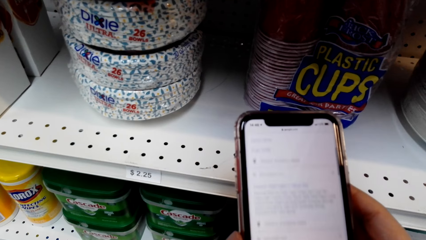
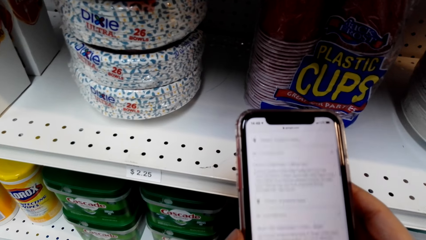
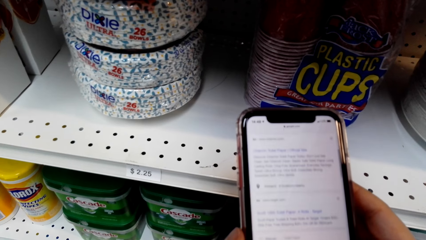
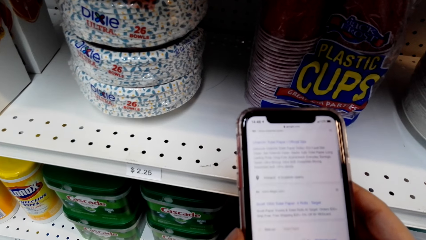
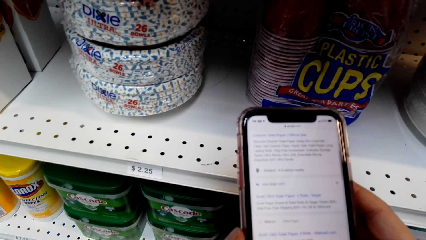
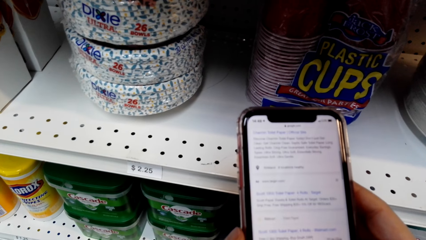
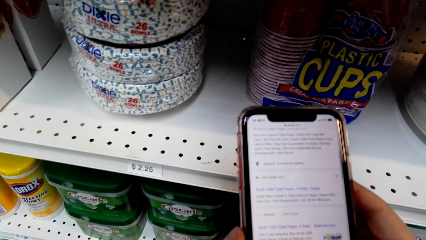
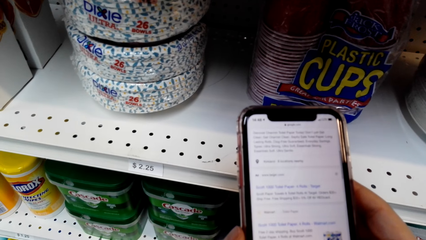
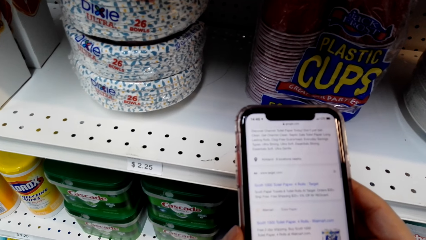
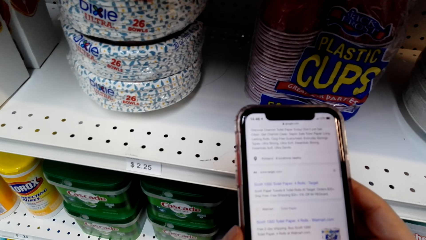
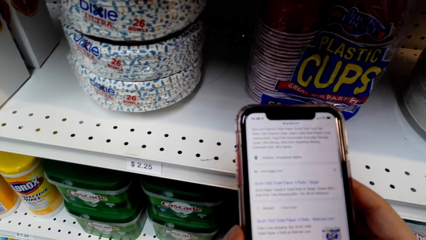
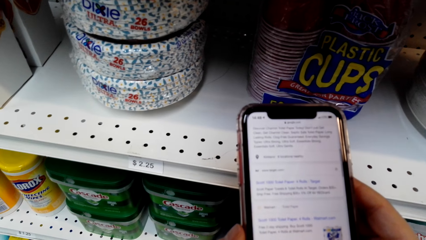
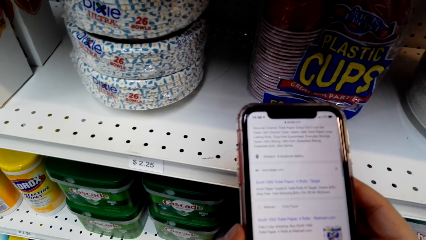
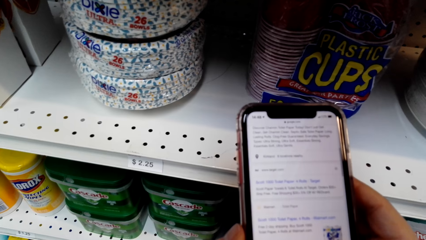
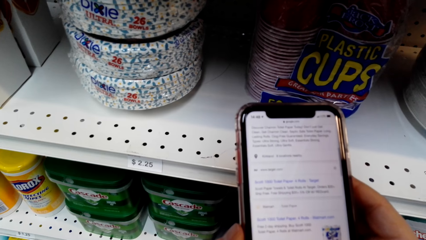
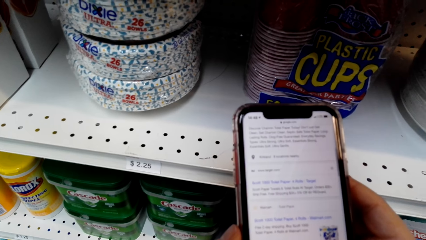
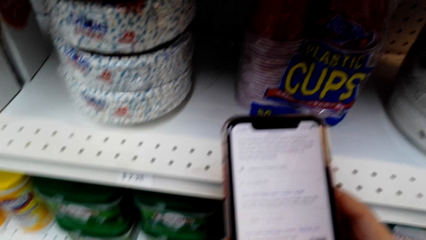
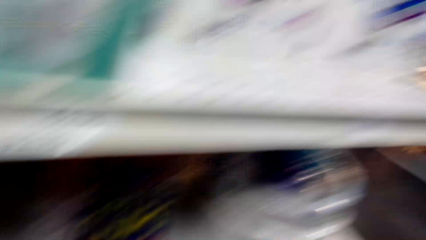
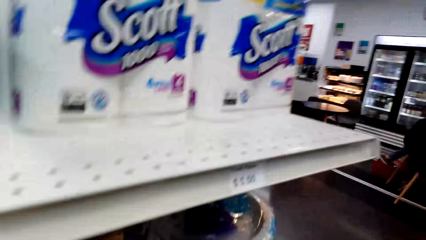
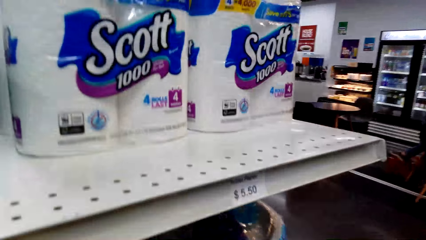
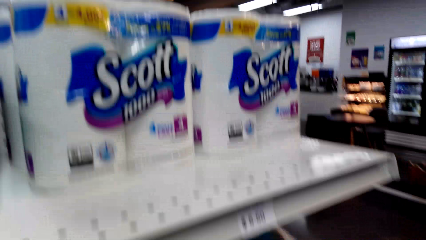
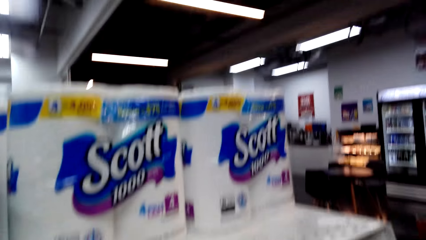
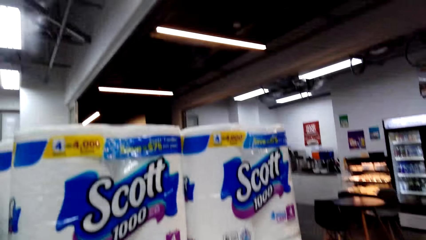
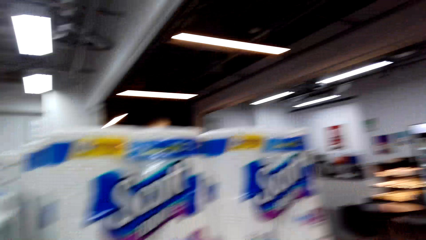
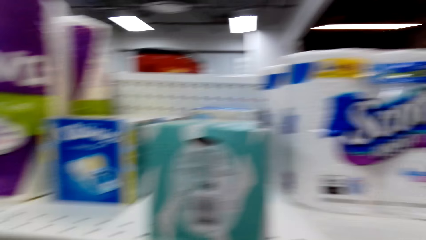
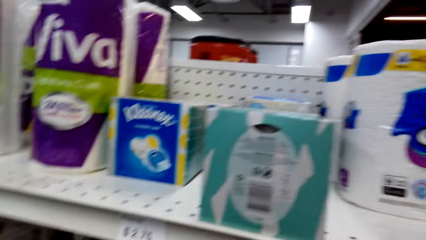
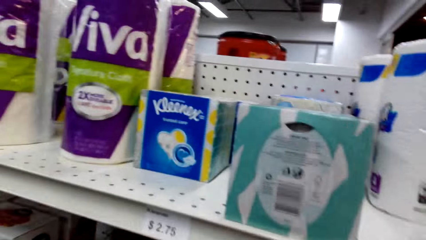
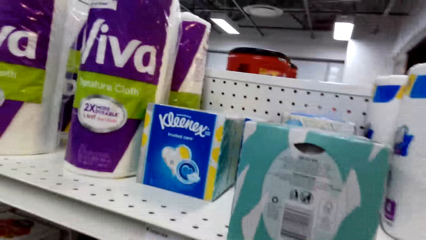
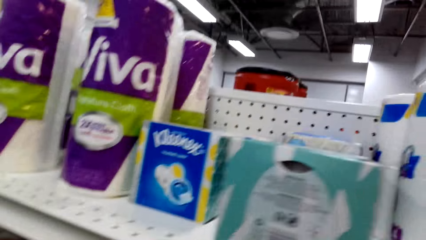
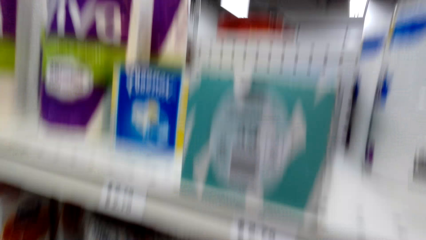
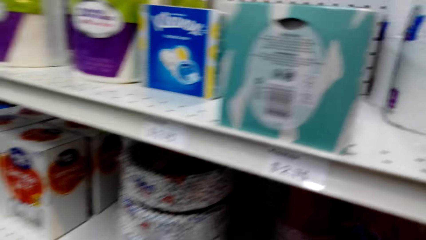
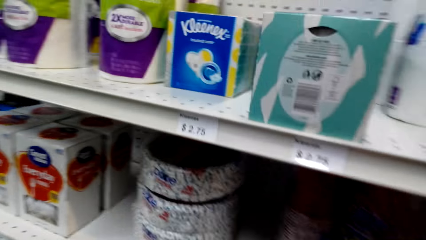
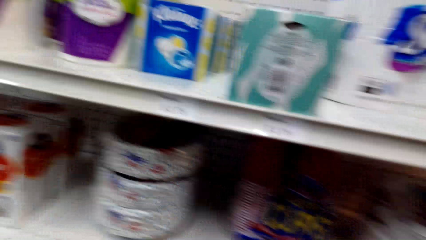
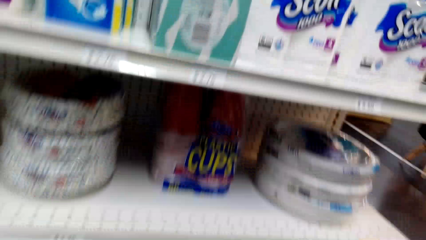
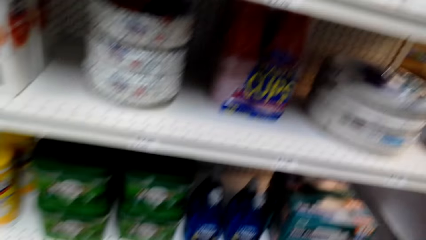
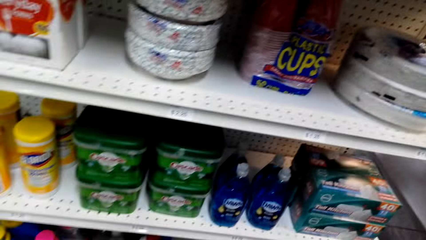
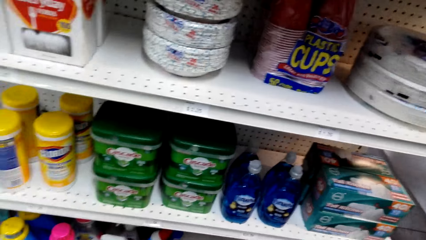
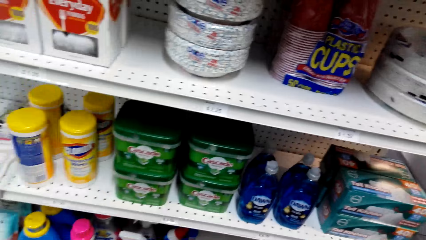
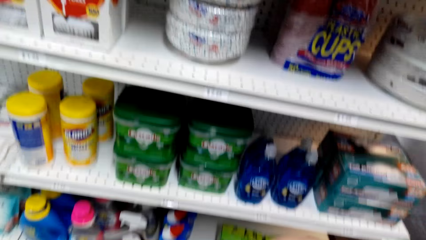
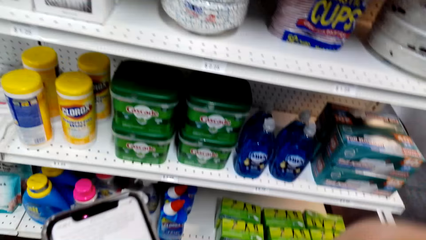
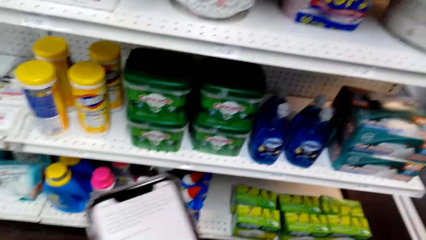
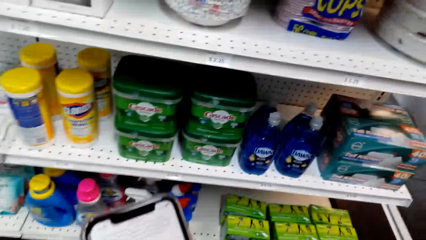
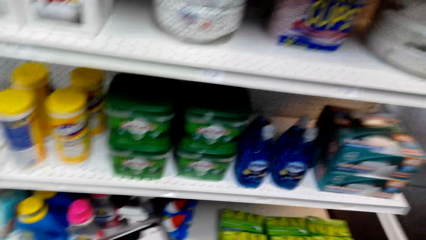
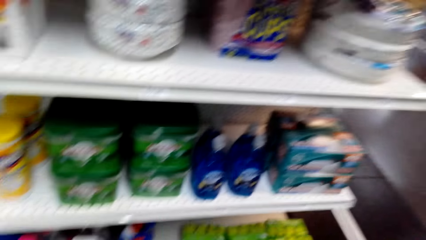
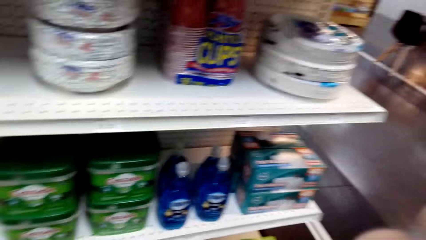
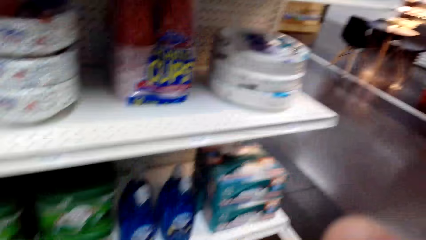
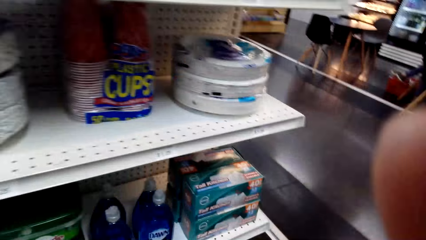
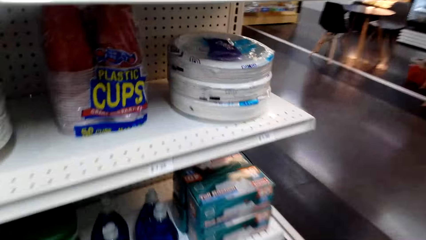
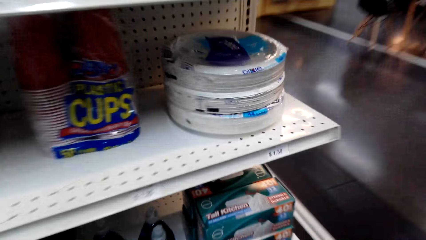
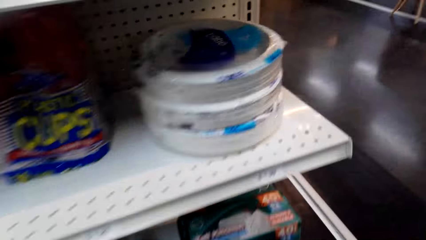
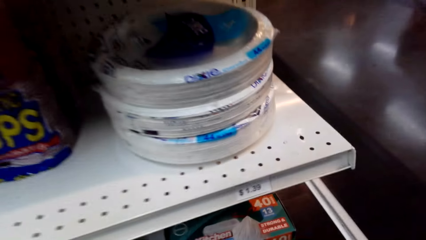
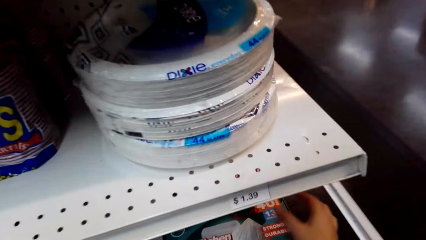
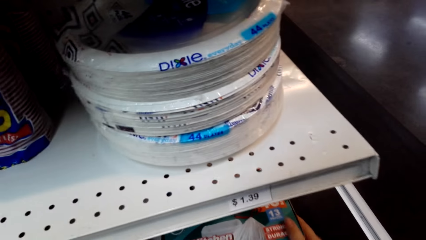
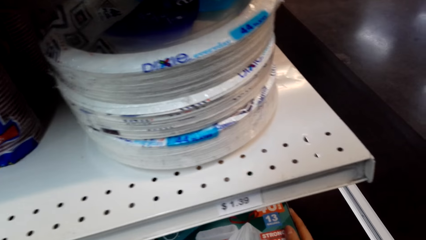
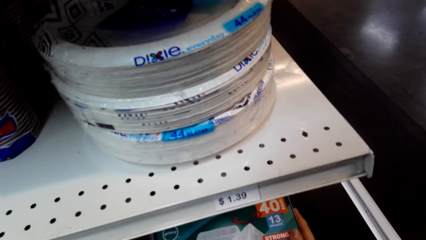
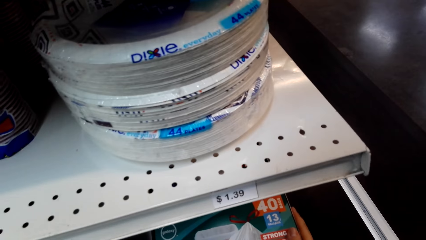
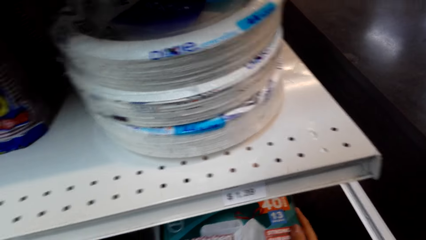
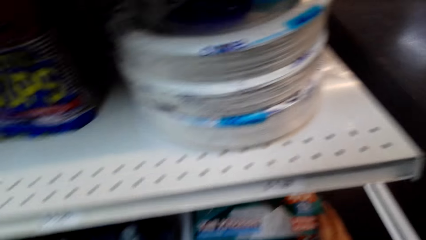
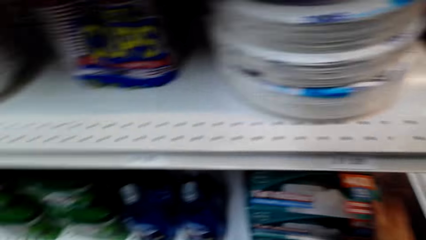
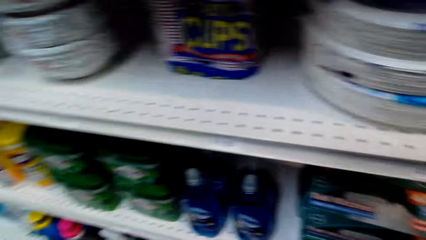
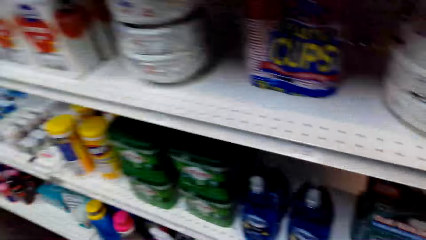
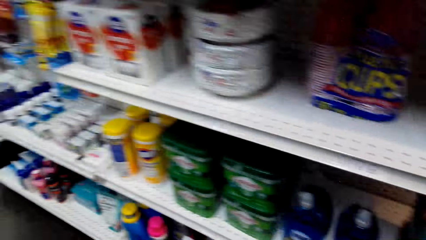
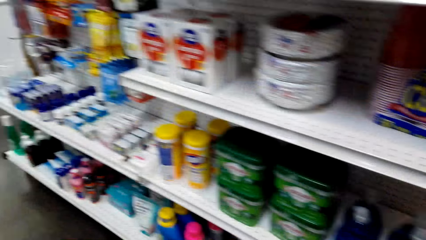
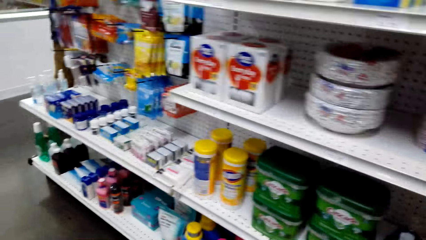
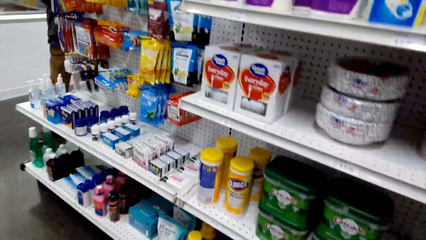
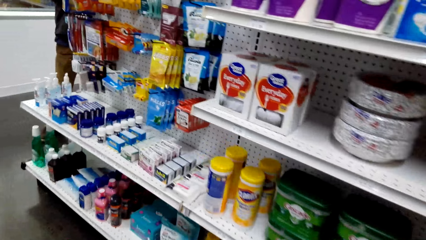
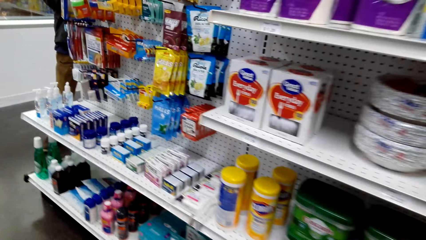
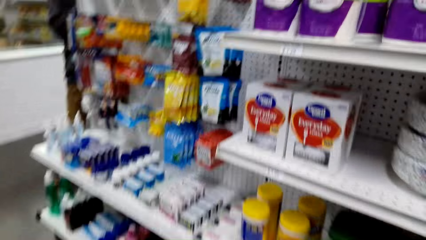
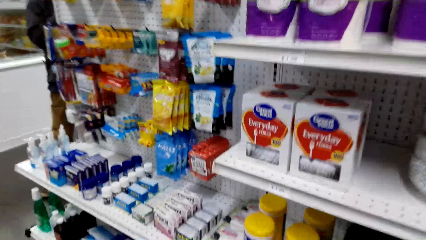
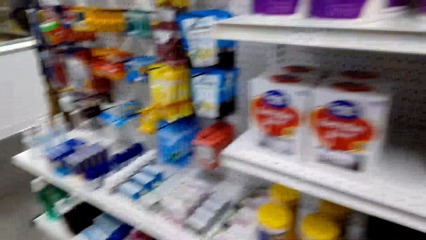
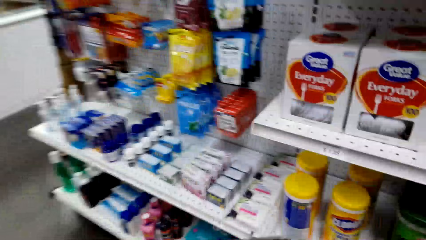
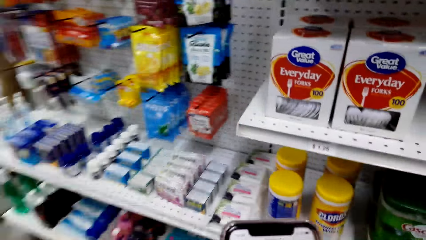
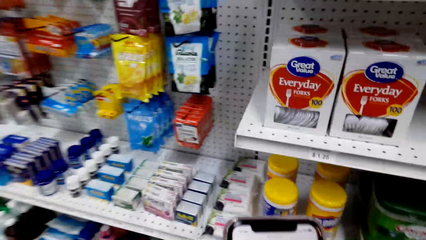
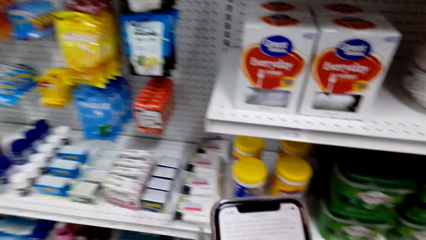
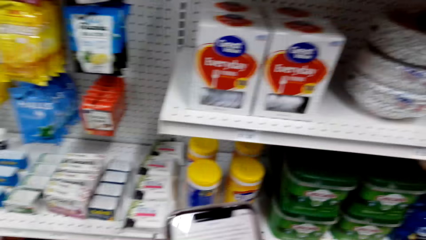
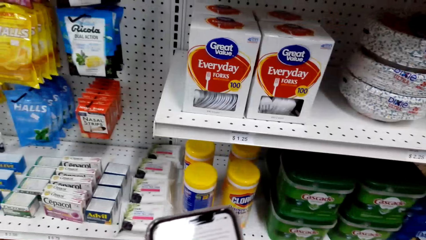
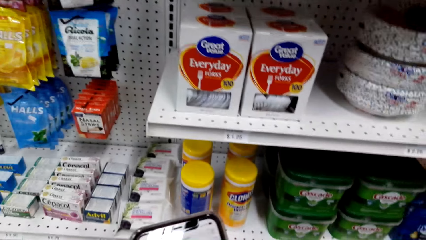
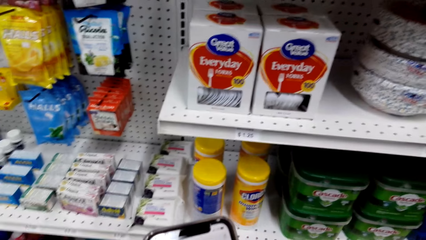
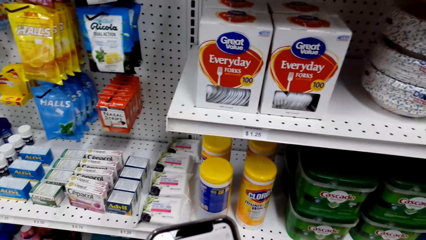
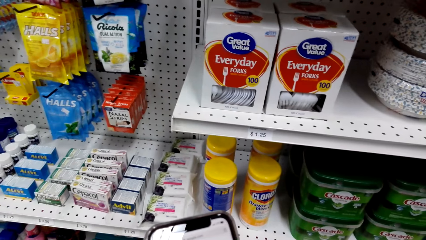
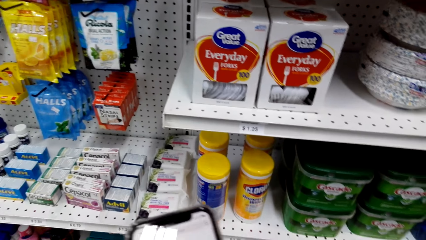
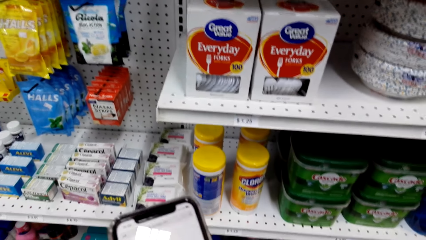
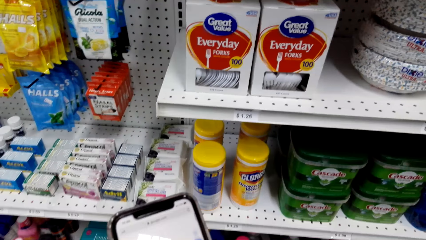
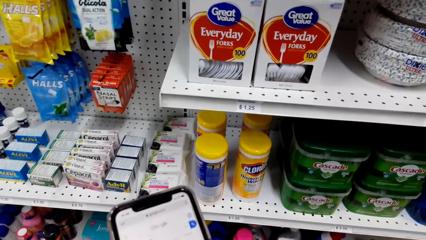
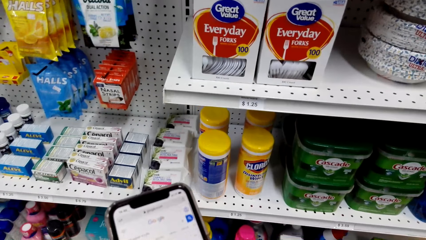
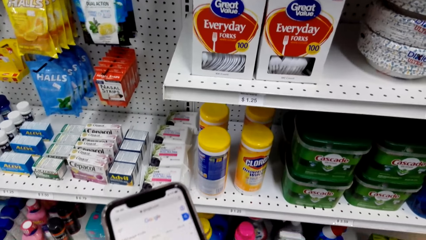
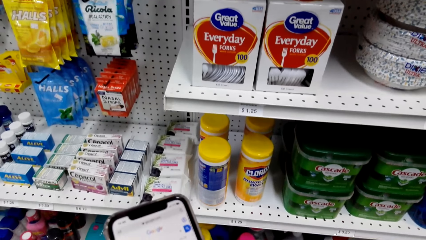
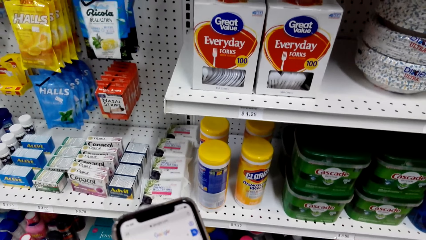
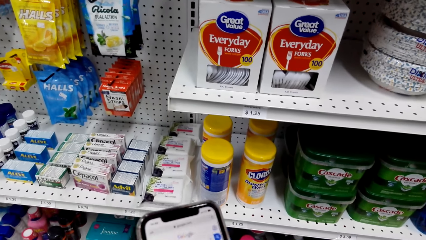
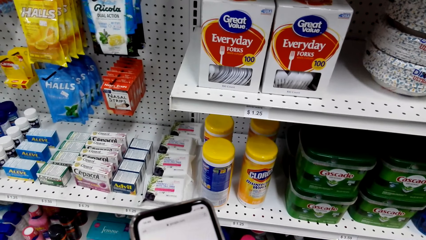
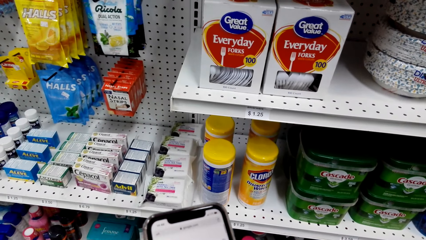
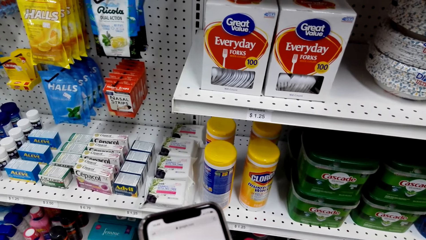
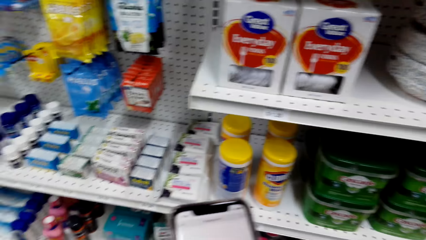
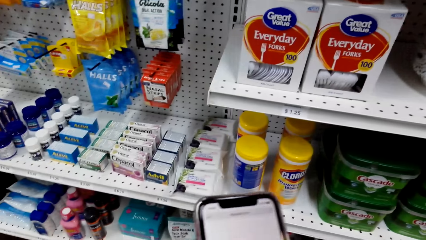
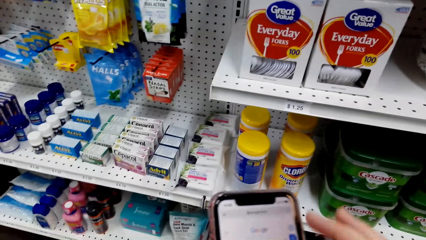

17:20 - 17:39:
The camera wearer looks at the Scott rolls. They operate the phone. They look at Dixie. They operate the phone.
